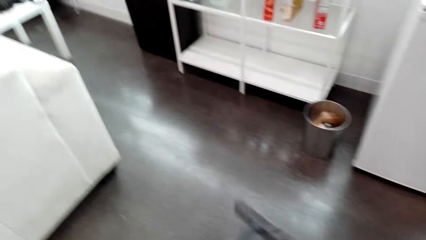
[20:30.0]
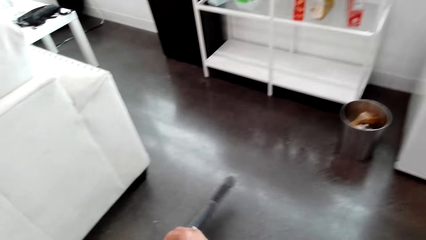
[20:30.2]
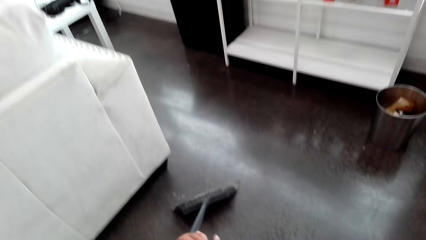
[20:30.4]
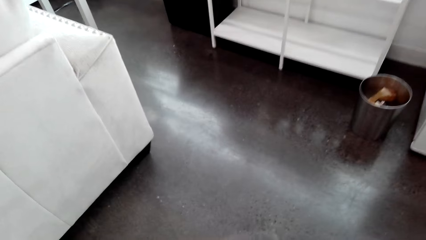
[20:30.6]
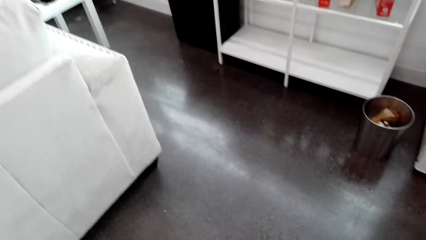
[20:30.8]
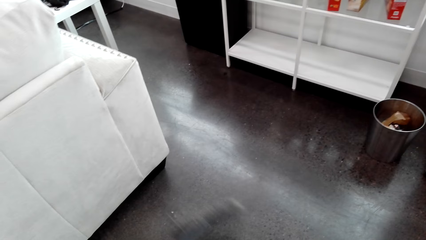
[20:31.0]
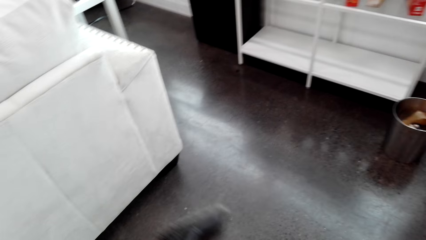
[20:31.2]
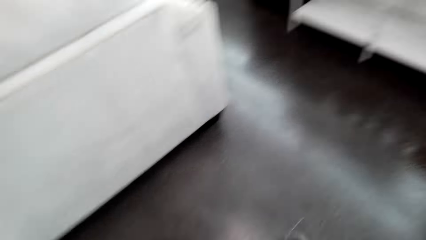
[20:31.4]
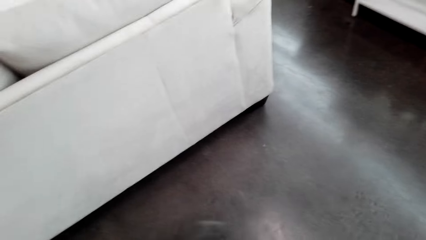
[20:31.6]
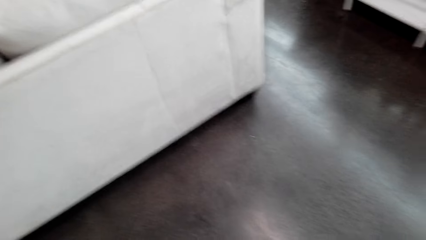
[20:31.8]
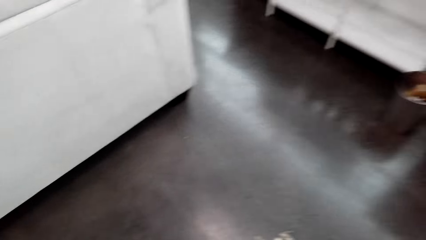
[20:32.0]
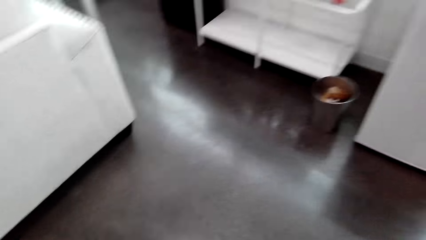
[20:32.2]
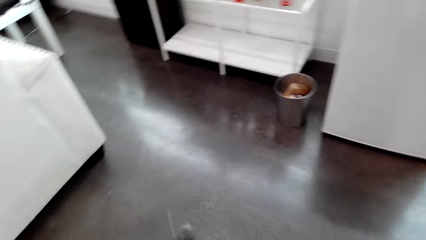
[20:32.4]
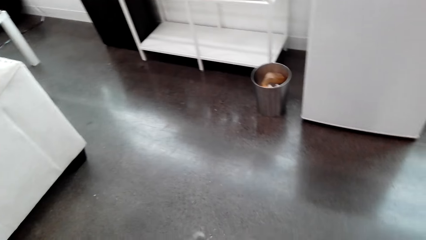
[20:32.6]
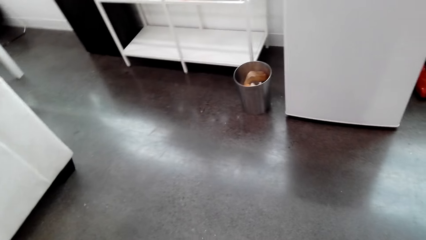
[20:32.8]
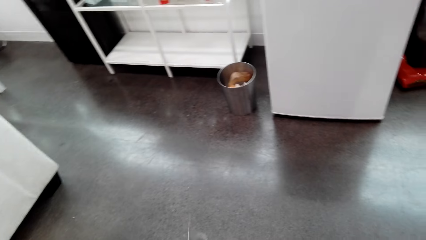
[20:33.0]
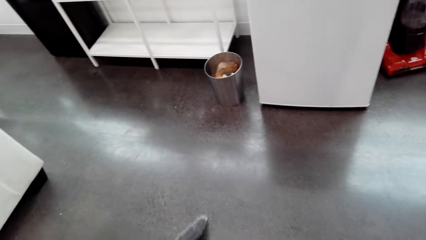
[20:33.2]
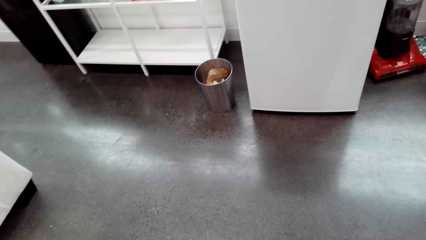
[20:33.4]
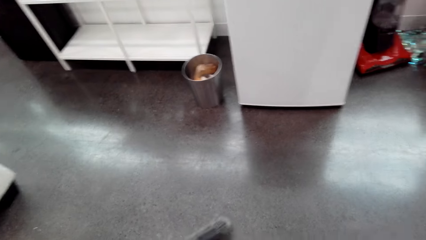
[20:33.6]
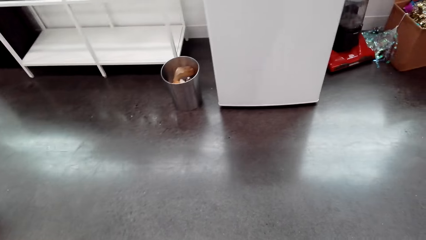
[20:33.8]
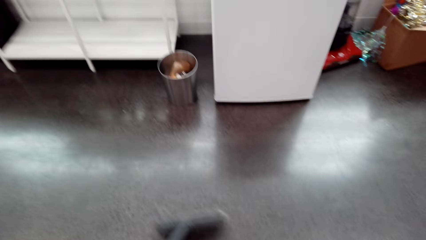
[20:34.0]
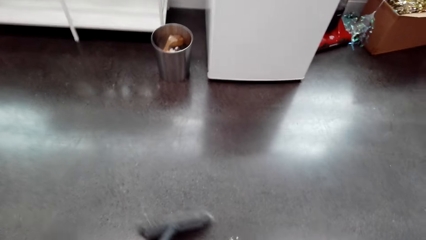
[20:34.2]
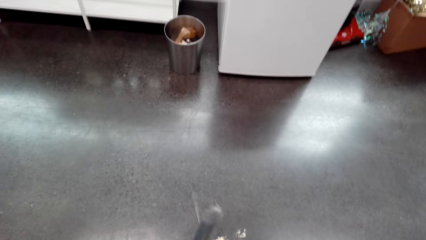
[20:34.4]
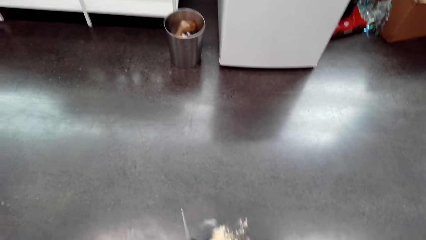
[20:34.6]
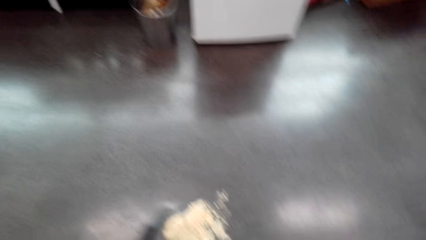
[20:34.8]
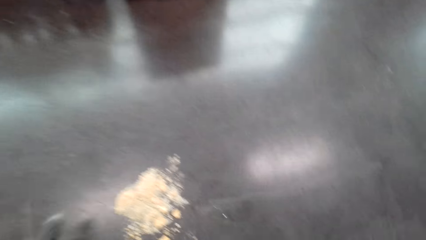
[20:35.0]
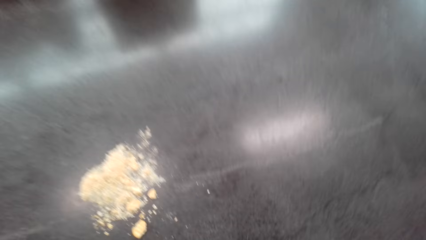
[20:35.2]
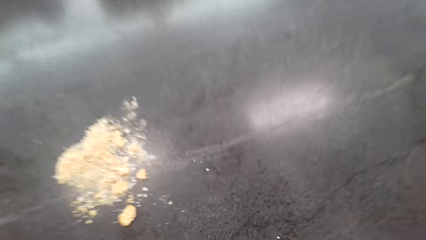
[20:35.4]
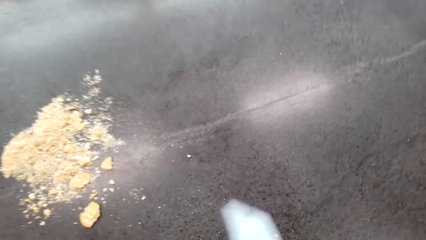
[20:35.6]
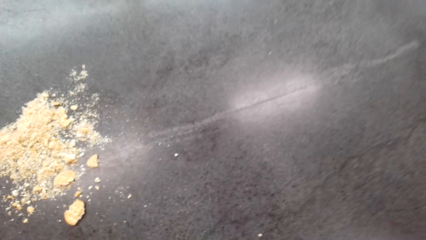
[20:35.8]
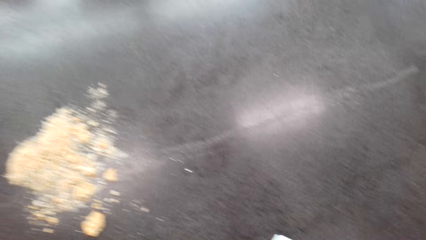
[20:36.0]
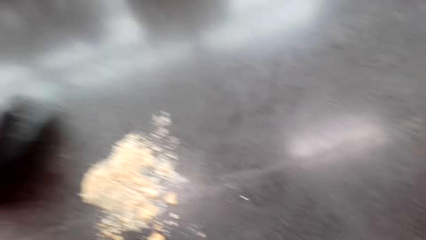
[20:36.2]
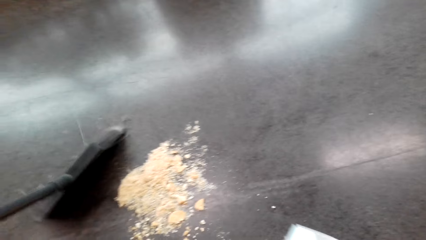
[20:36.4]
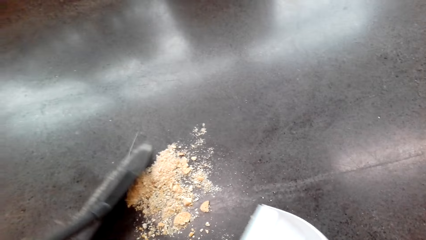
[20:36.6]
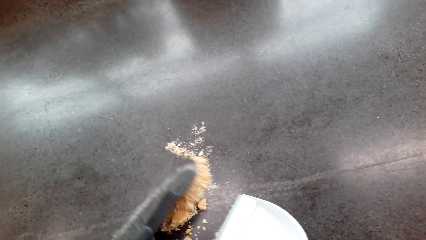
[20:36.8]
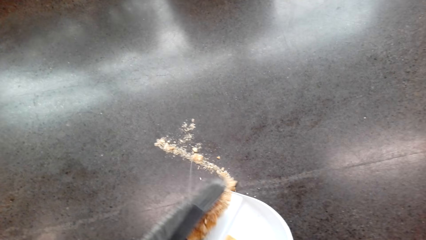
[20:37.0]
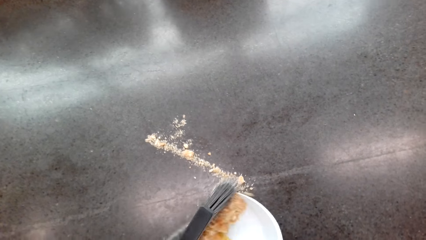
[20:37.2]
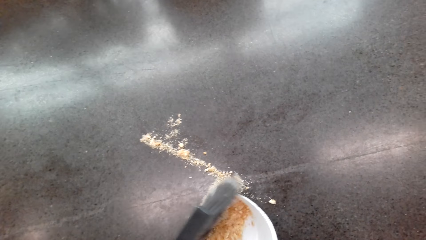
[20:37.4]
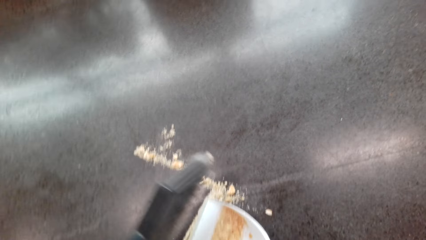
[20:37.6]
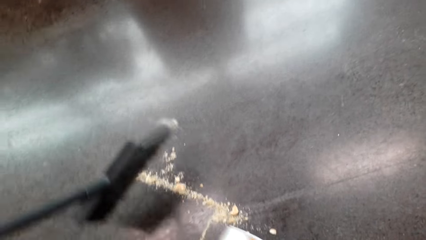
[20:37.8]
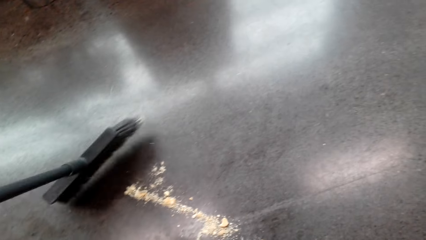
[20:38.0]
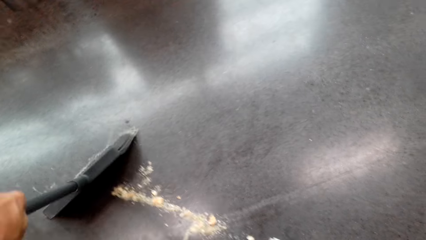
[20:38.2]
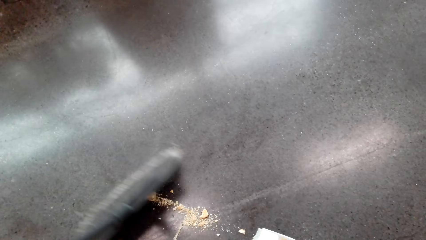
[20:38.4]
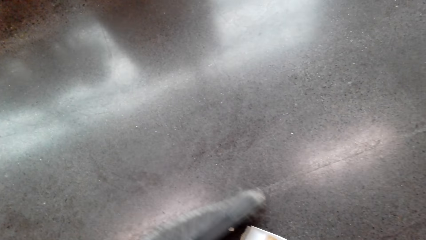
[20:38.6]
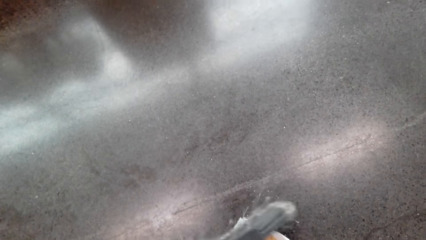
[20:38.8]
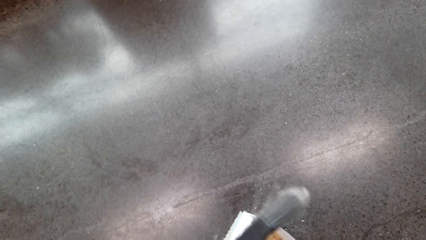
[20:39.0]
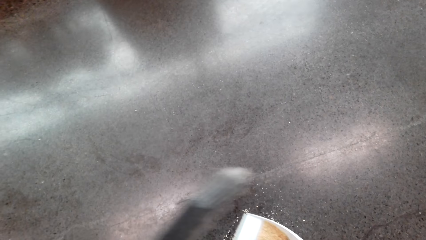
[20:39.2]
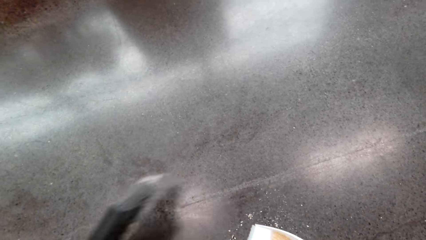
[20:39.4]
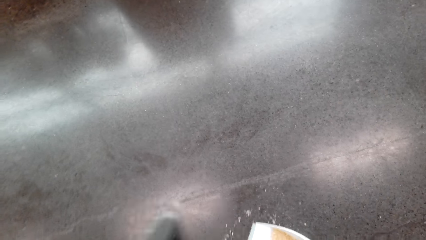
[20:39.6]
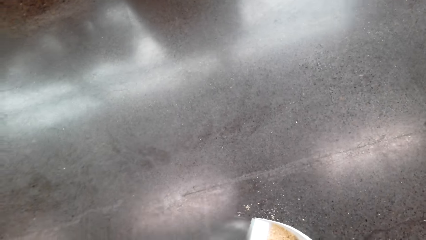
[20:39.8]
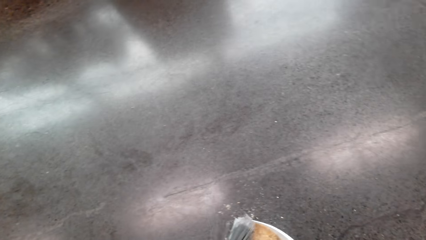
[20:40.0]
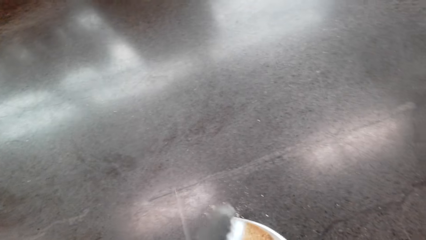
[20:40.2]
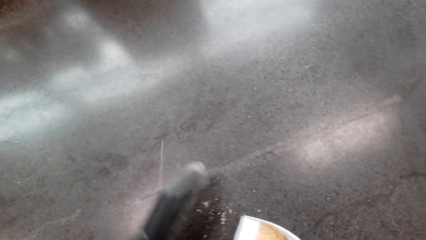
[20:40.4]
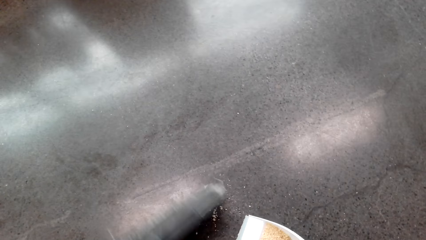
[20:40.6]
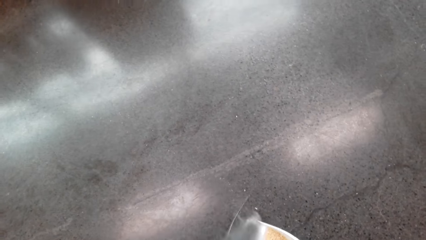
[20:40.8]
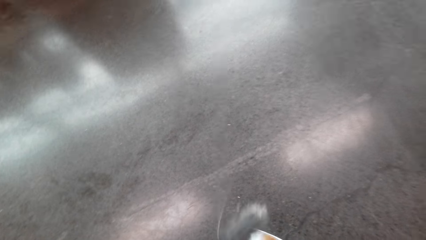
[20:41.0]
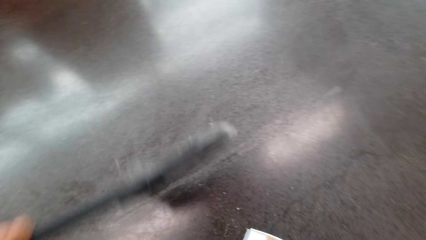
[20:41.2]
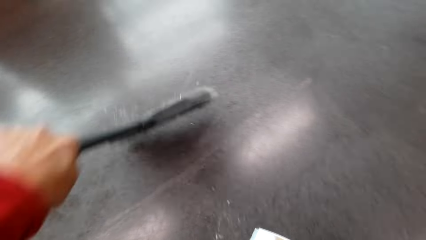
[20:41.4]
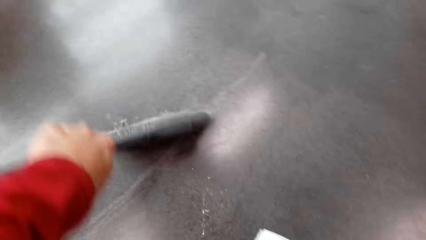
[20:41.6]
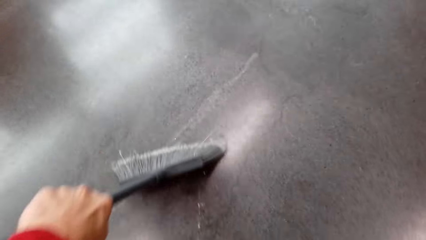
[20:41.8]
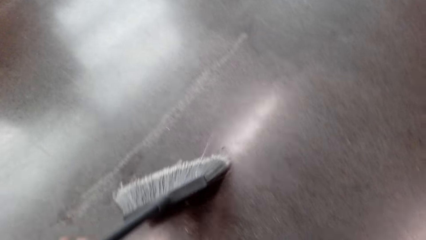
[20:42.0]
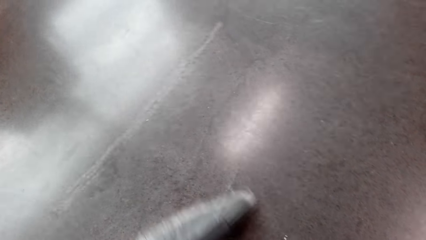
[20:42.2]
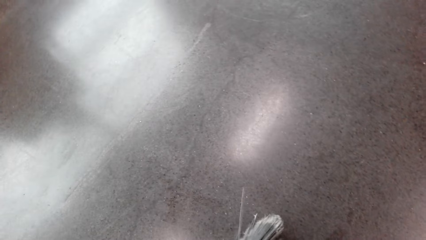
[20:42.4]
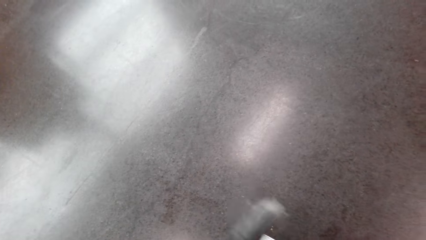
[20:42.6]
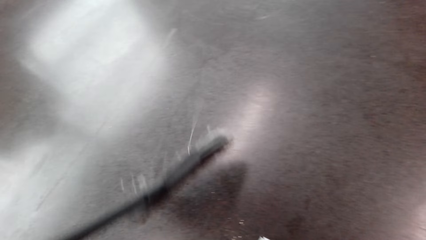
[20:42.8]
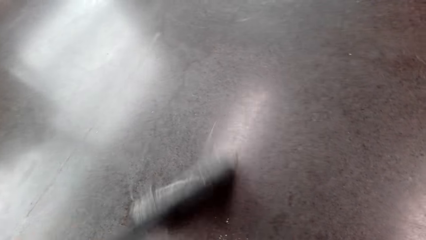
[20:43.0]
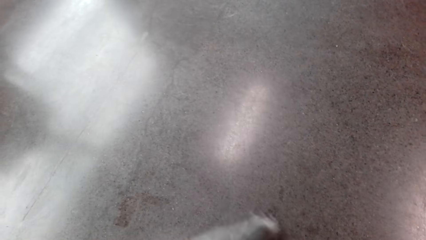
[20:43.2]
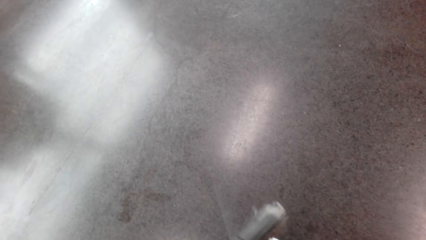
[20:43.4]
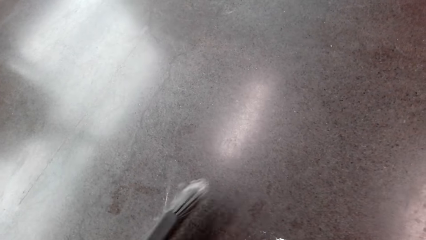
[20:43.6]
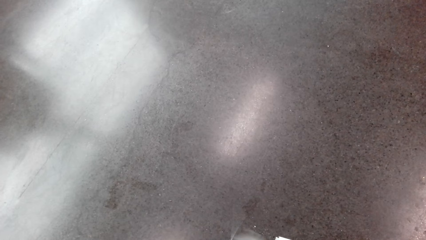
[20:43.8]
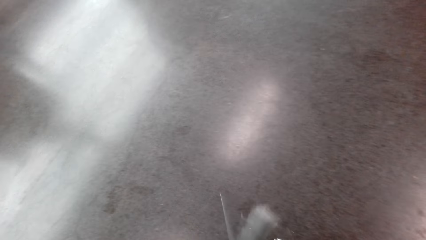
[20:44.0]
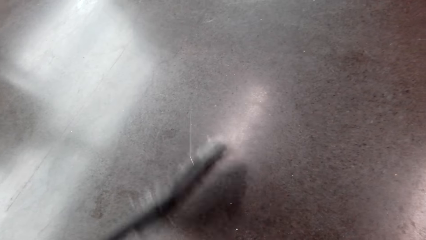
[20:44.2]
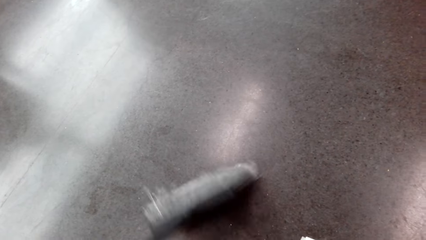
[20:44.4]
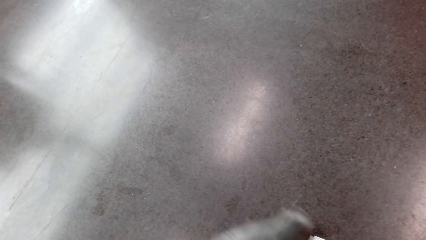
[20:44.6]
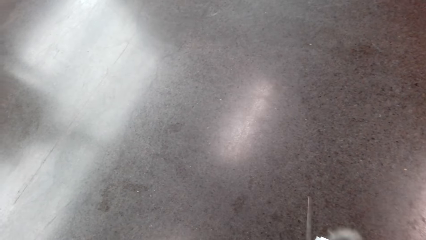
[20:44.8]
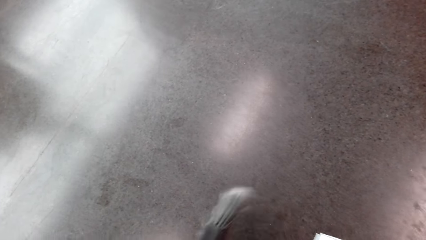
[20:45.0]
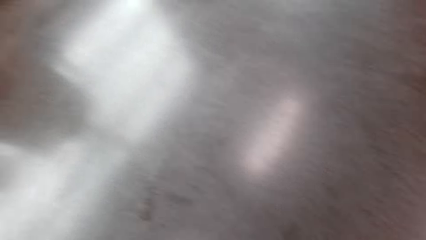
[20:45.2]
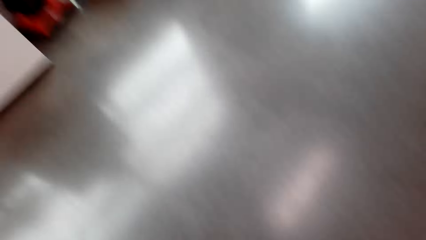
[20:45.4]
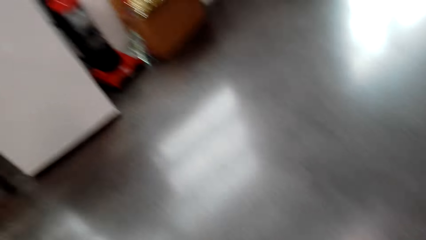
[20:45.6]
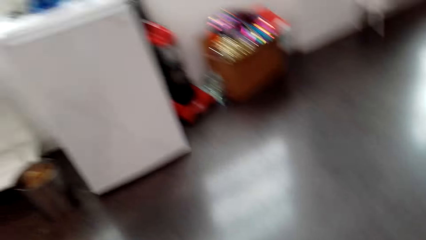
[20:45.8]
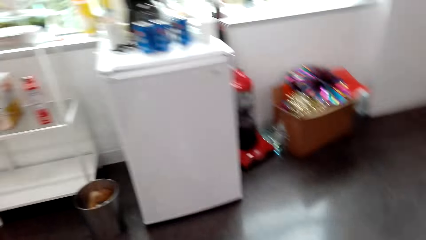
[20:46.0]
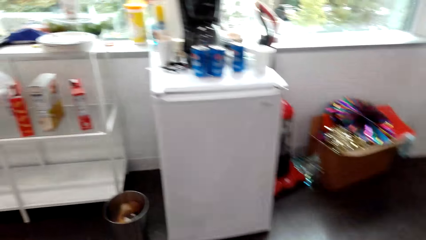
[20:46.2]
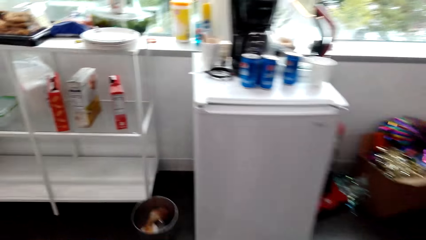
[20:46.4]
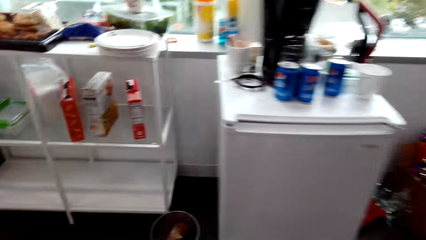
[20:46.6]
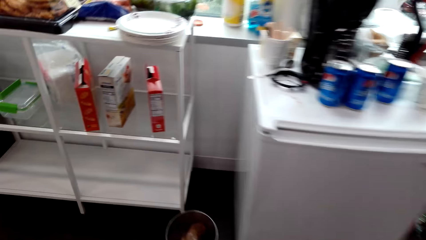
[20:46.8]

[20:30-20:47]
The camera wearer collects trash.
